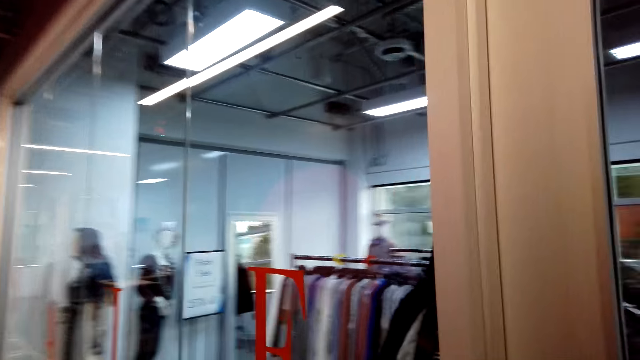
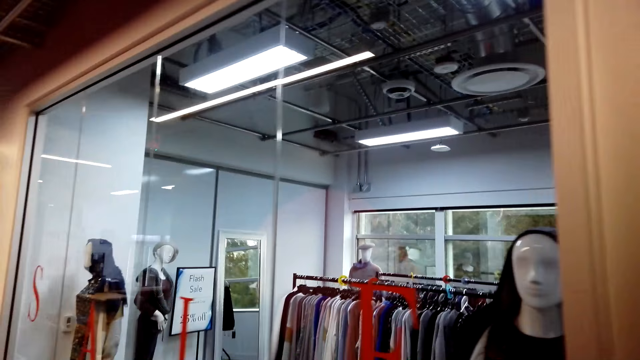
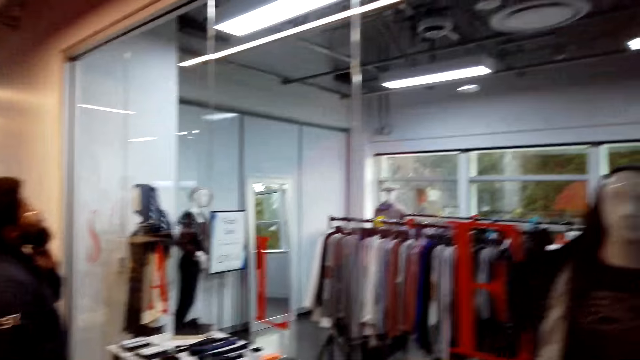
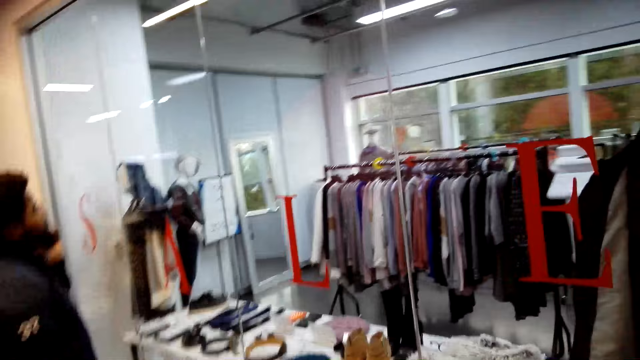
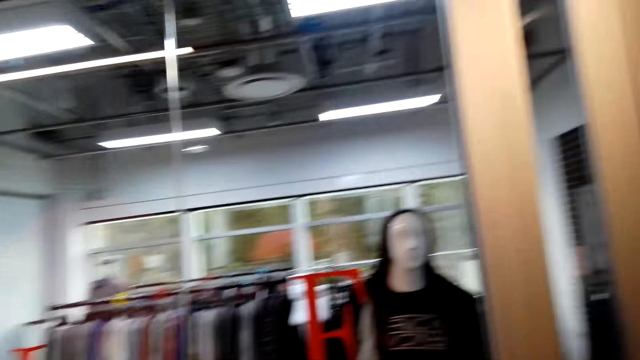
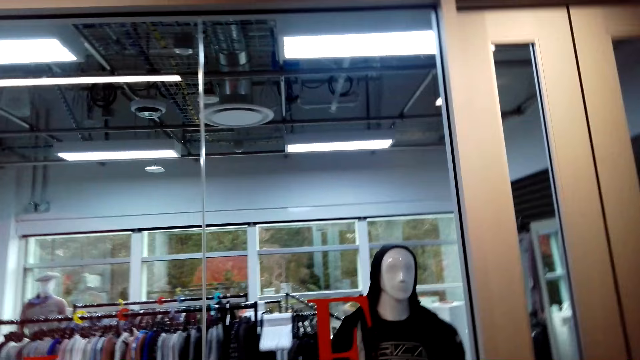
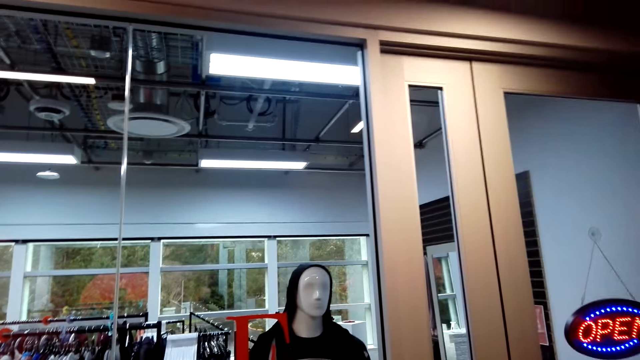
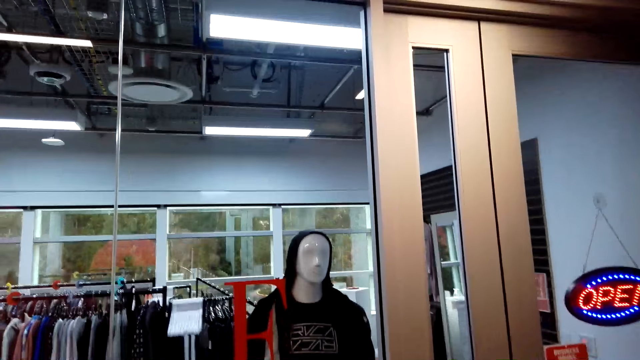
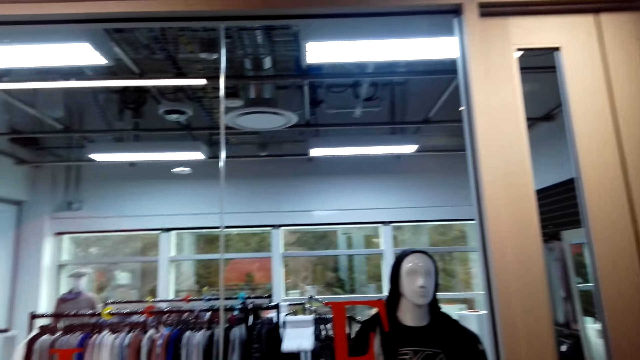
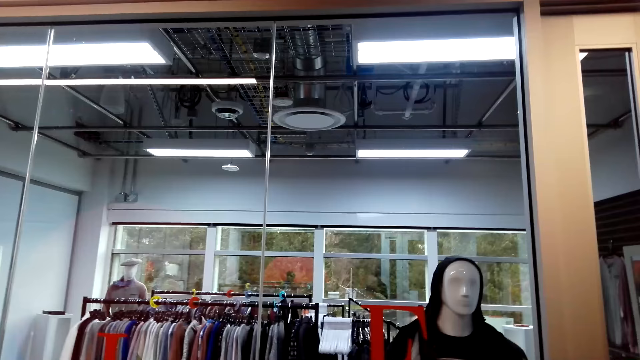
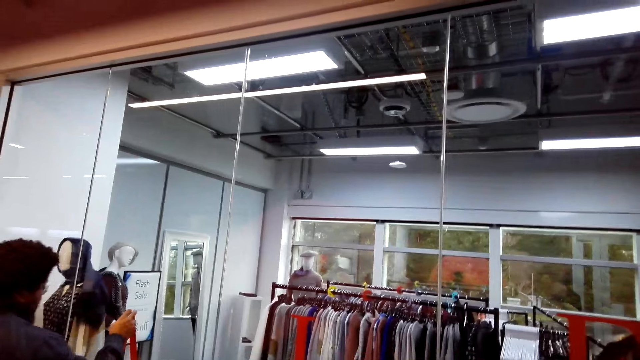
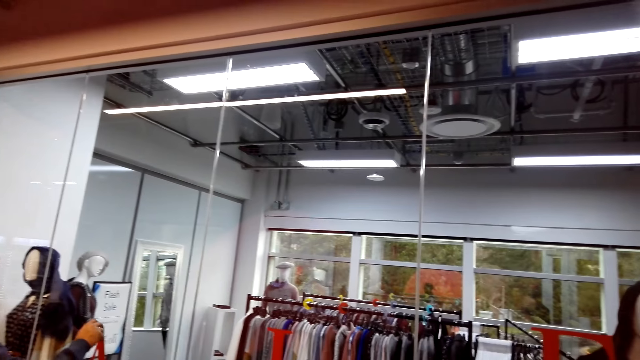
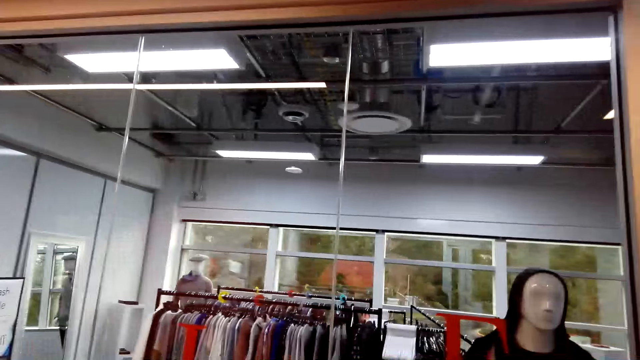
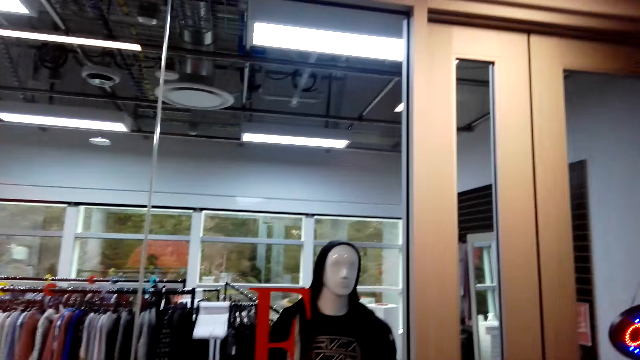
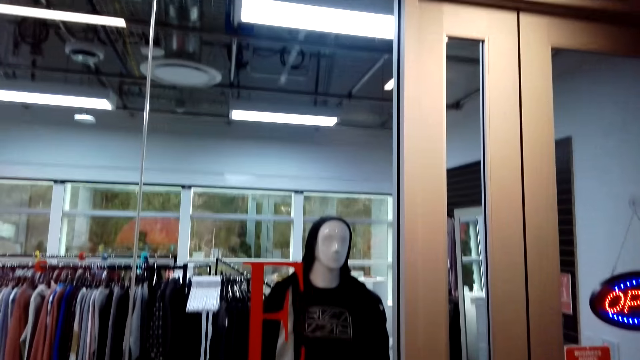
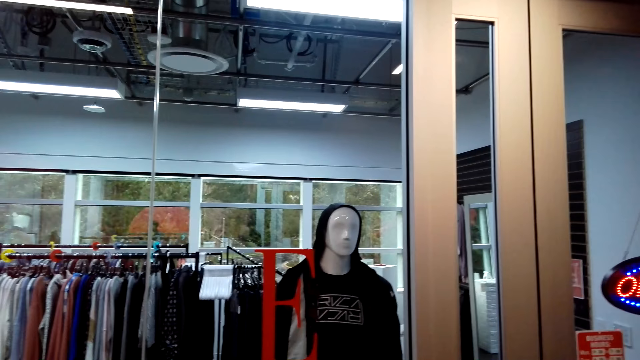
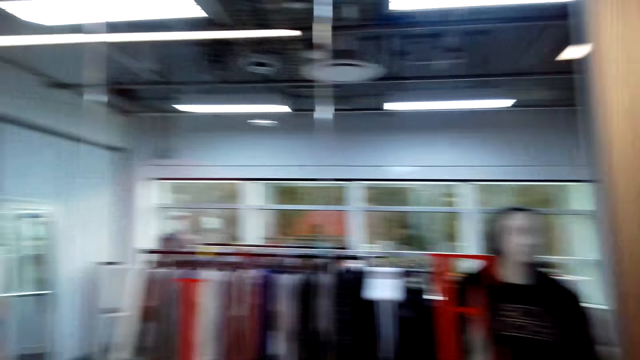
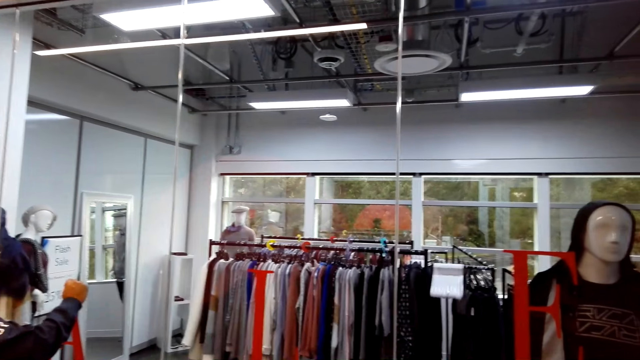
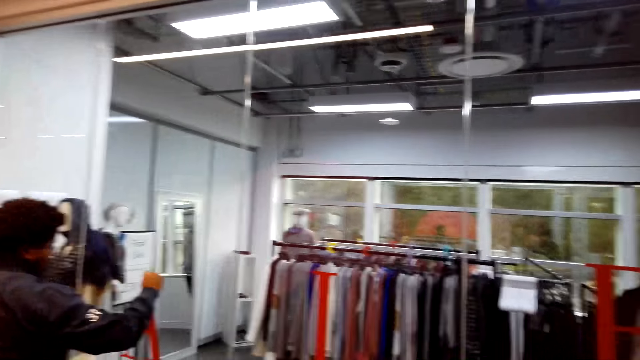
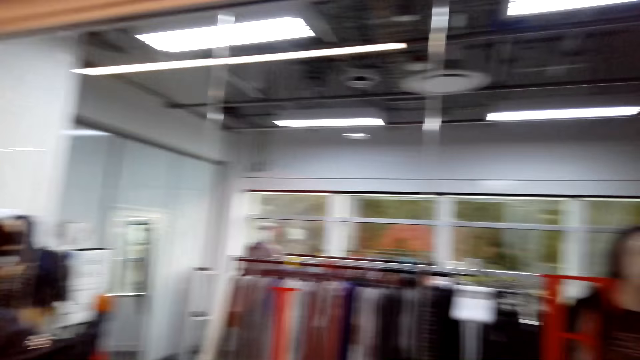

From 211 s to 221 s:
A person looks around. The camera wearer looks around. The person reads a poster. The camera wearer looks around.

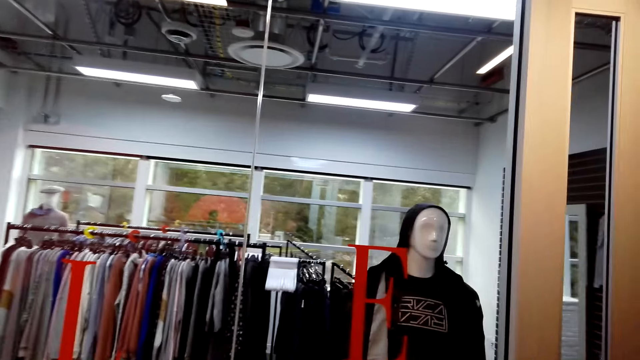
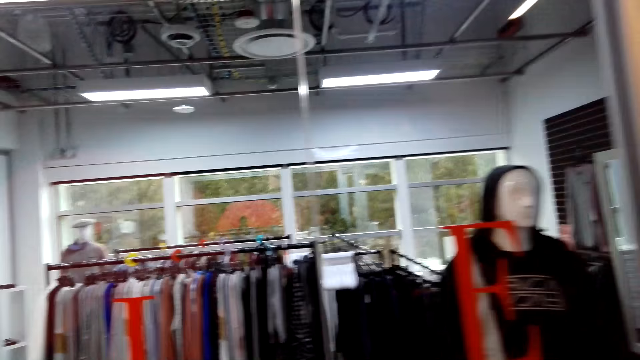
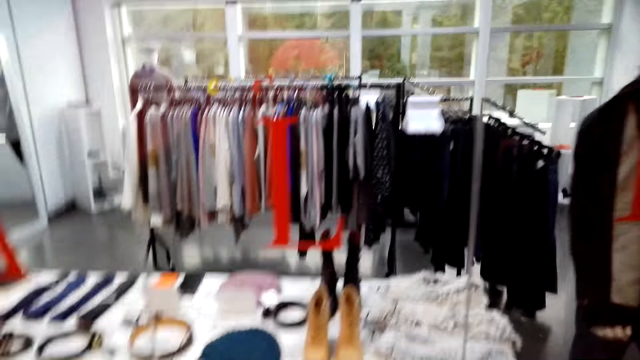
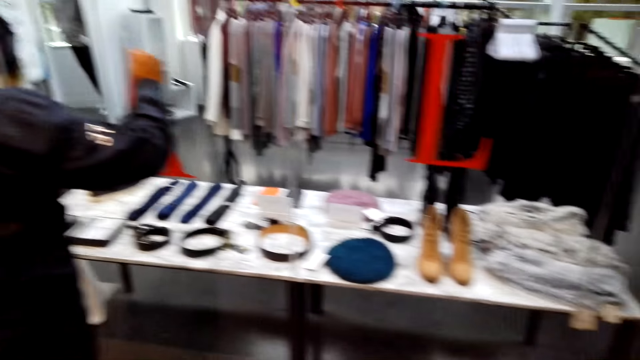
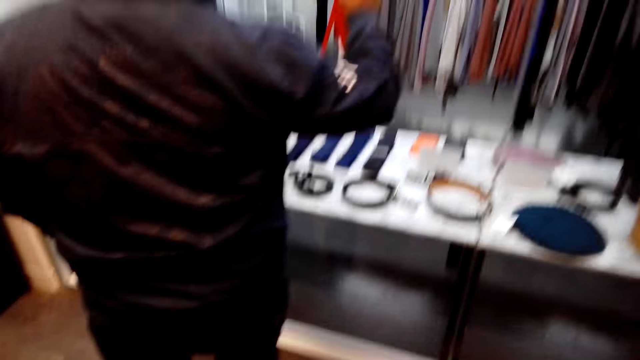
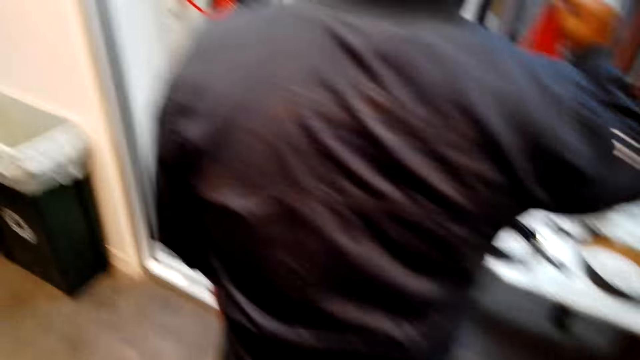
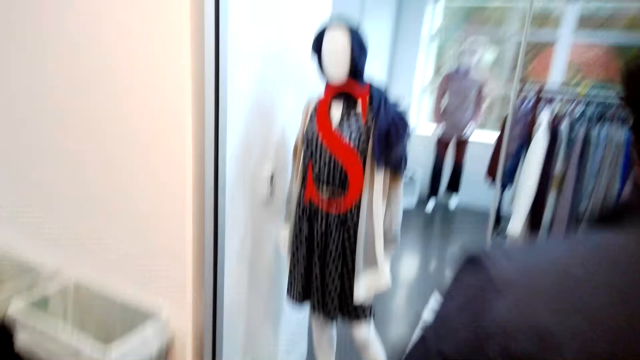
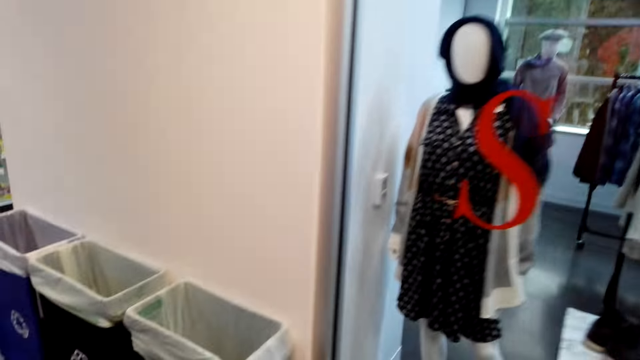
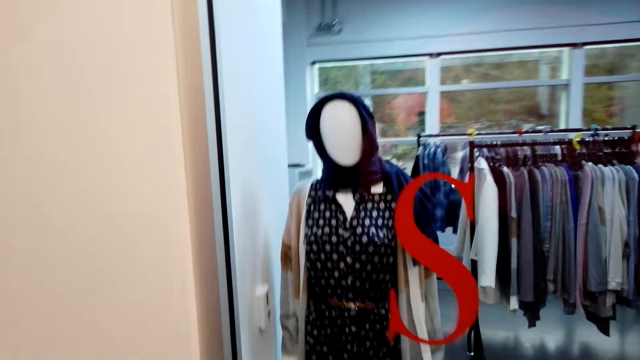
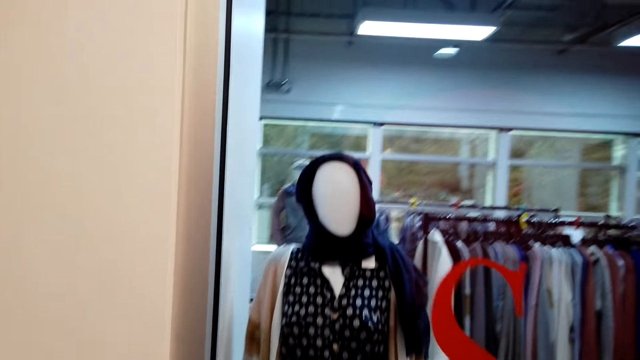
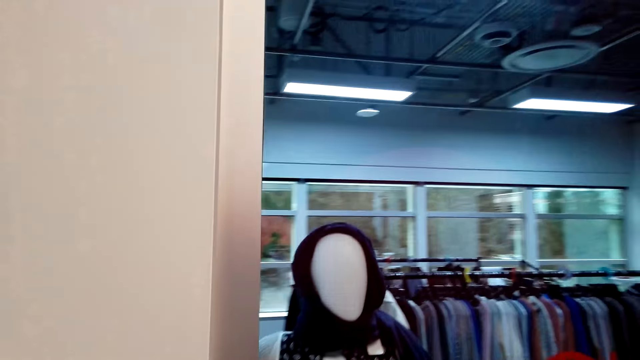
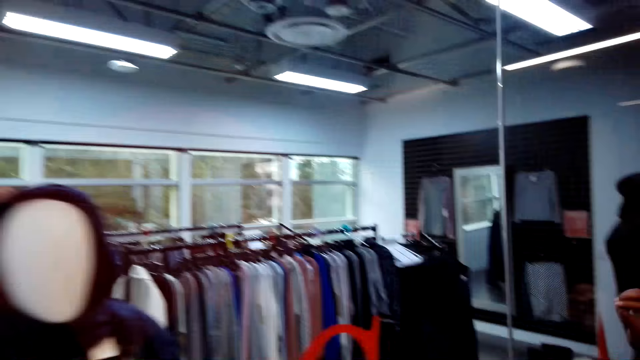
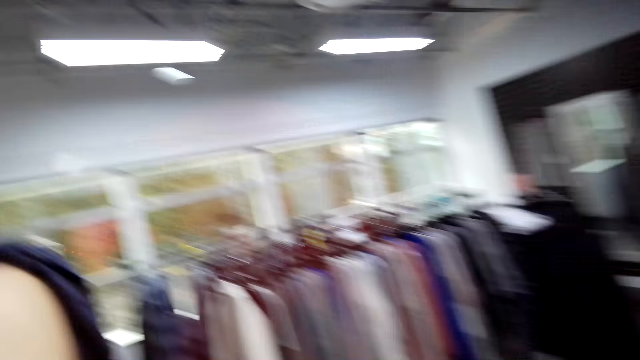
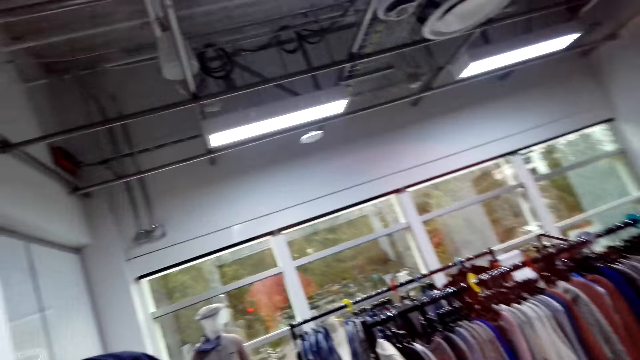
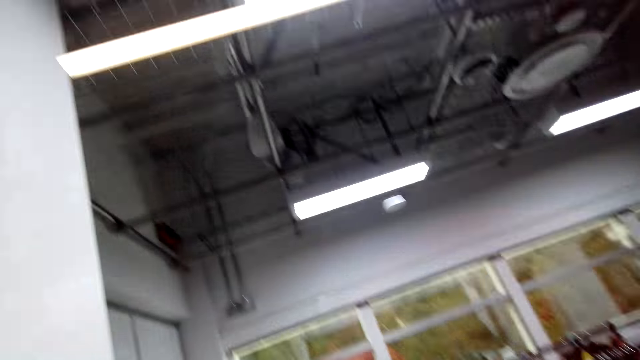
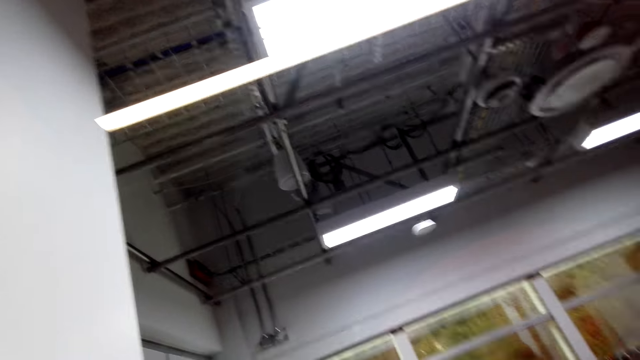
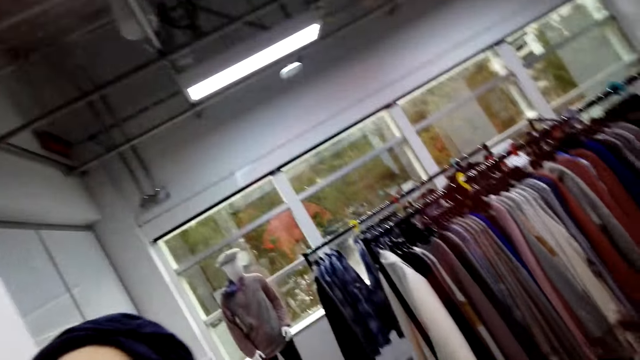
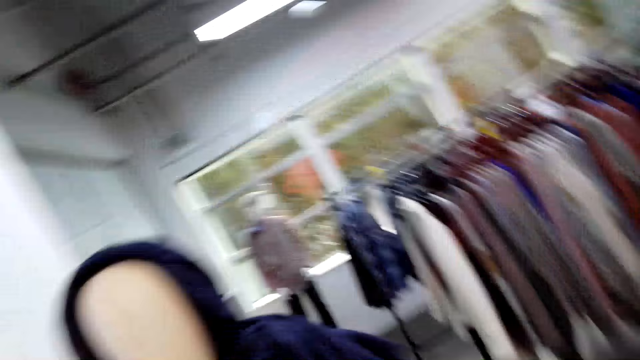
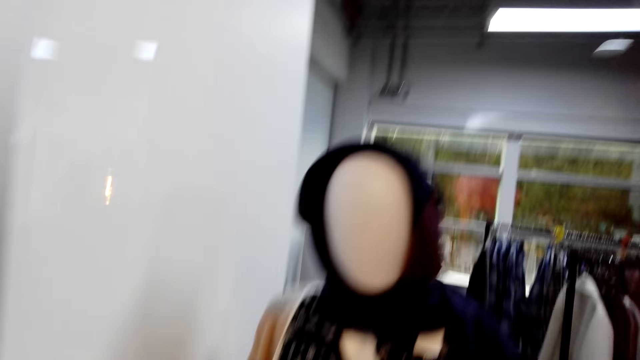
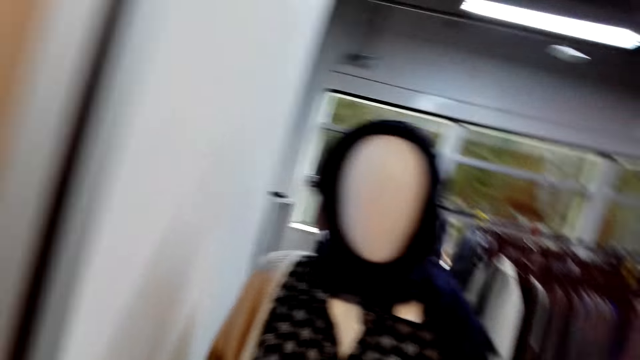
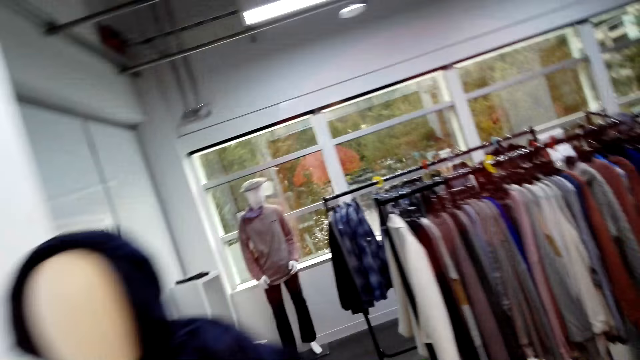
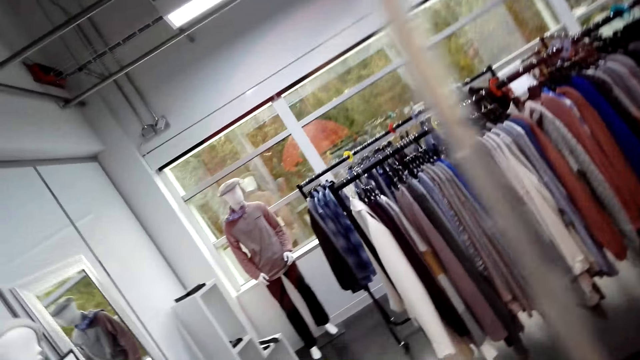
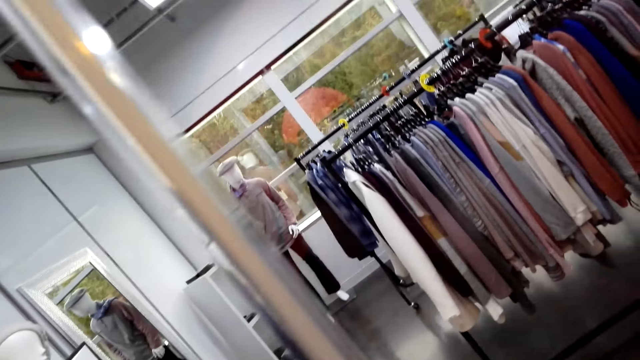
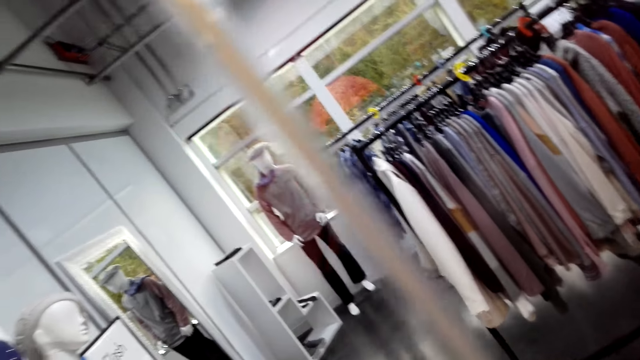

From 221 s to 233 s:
The camera wearer talks to a man. They look around. The man talks to the camera wearer. The camera wearer looks around.
